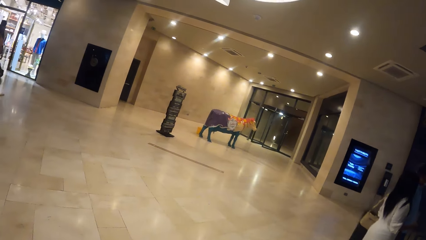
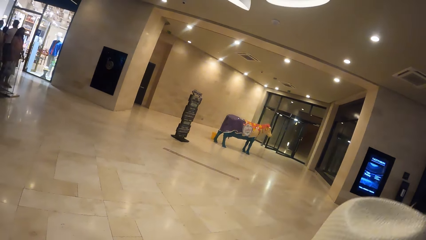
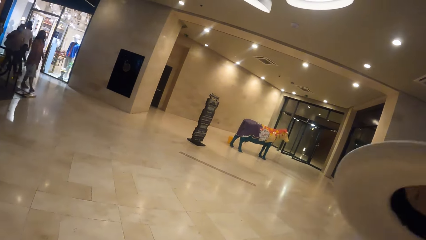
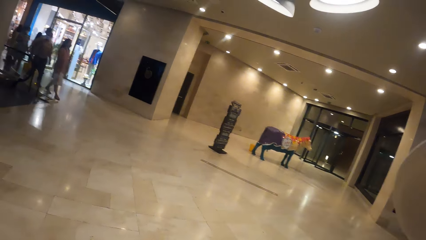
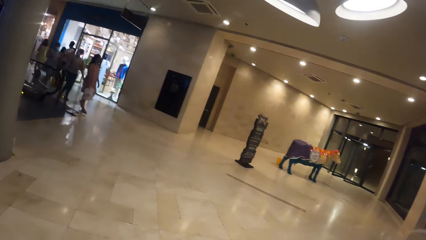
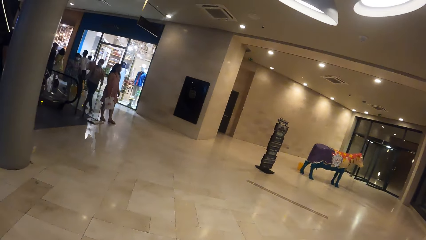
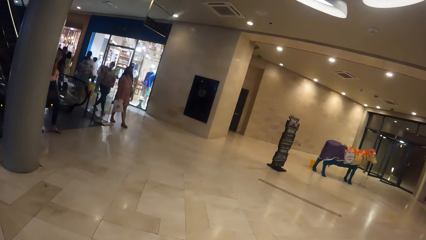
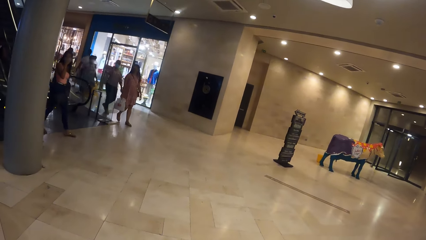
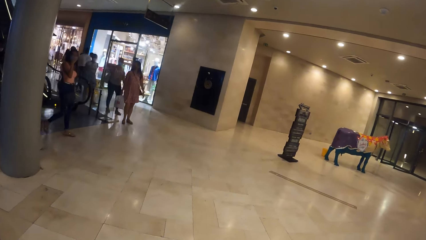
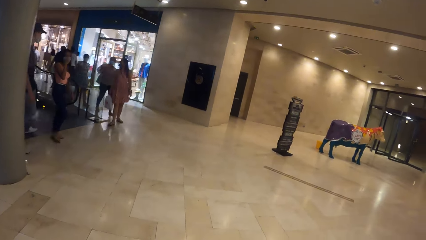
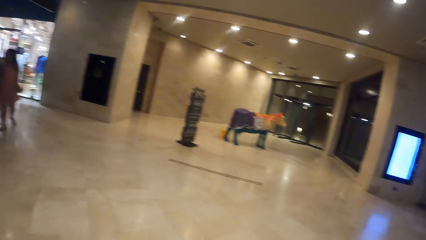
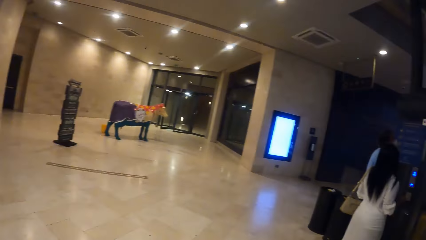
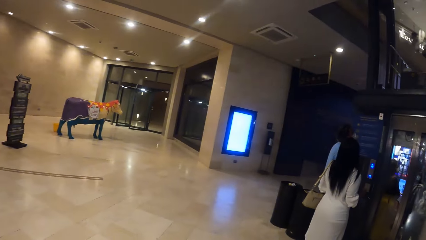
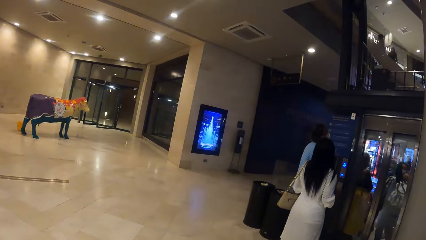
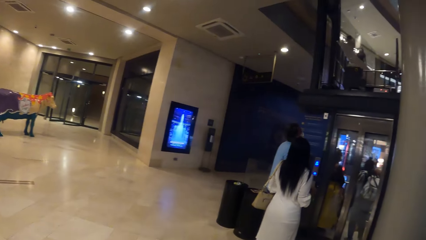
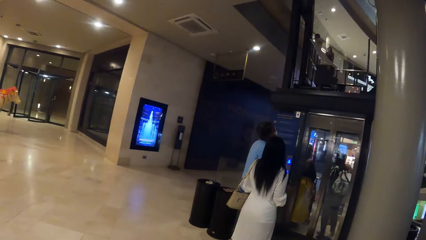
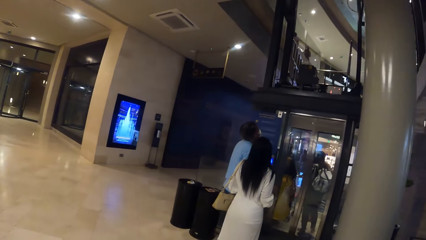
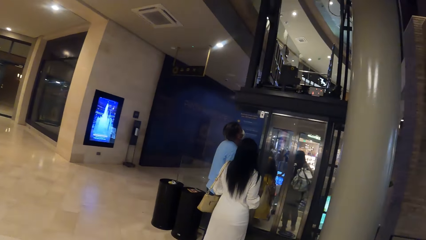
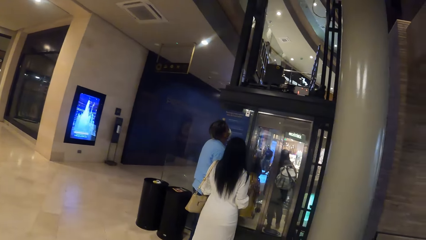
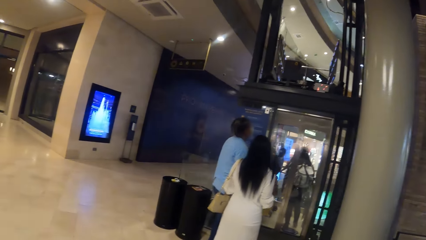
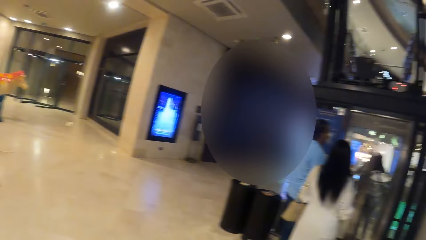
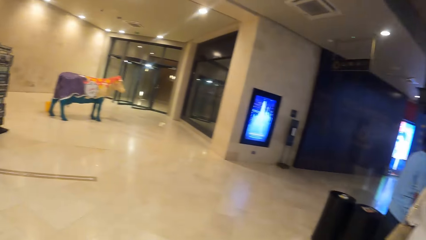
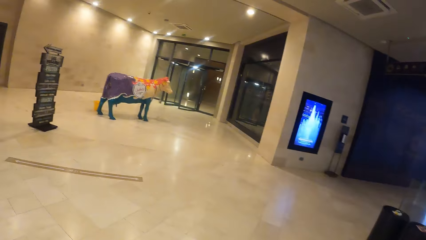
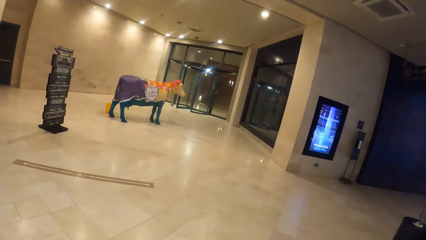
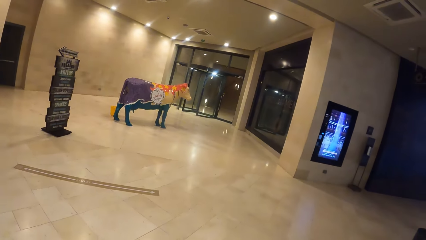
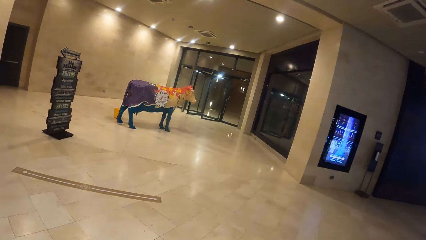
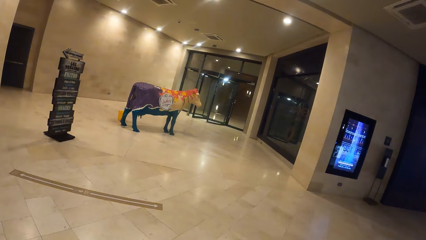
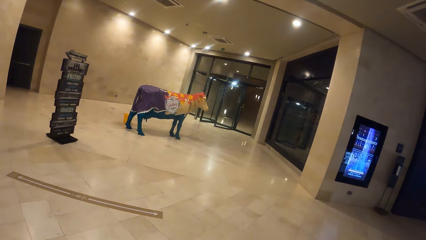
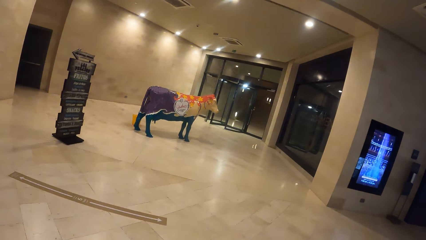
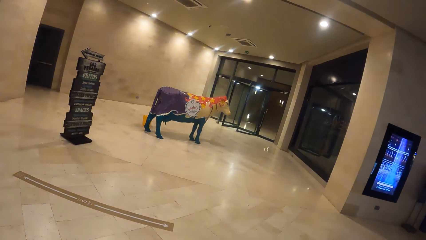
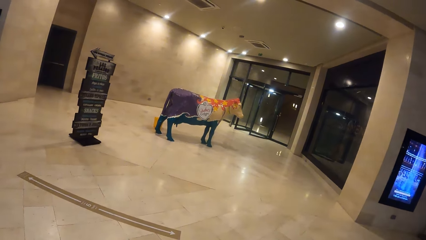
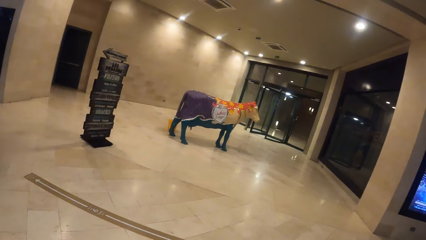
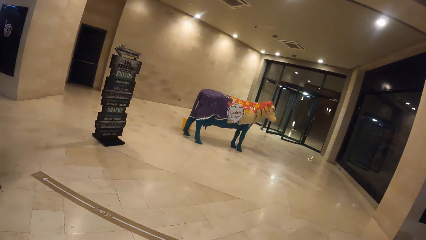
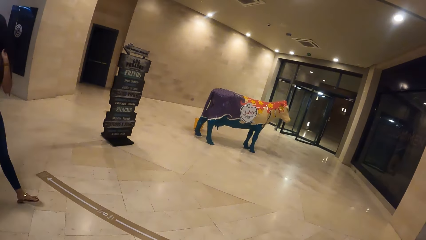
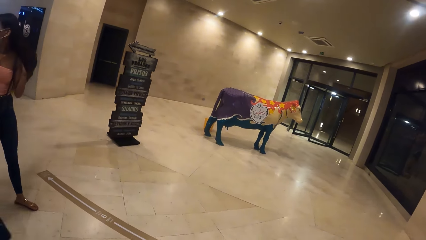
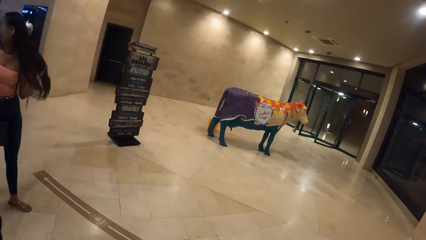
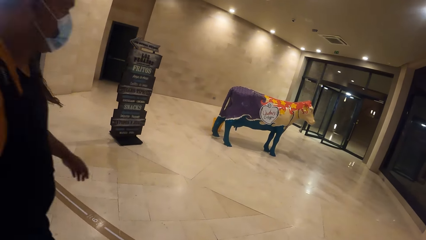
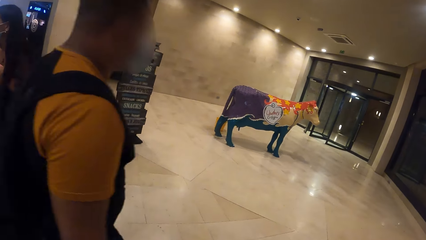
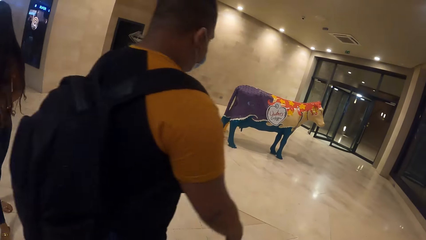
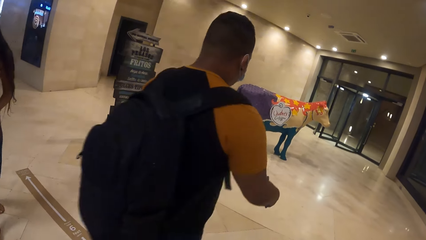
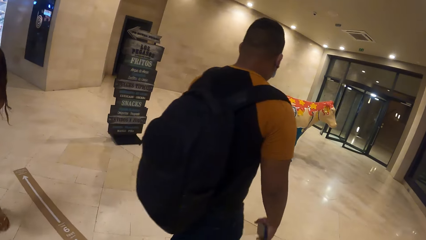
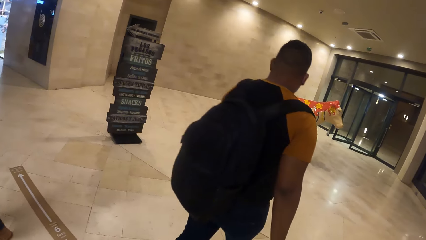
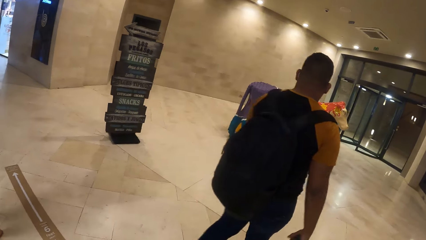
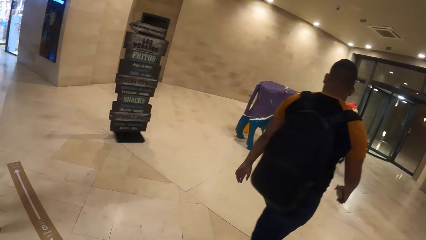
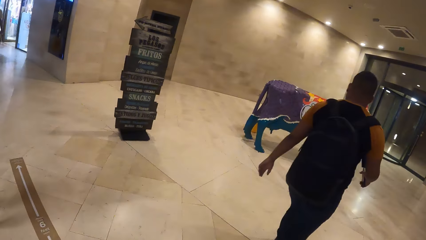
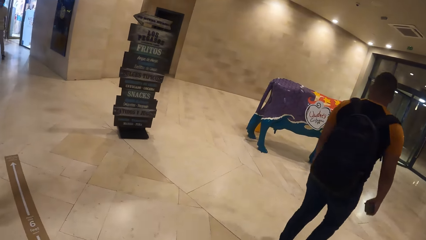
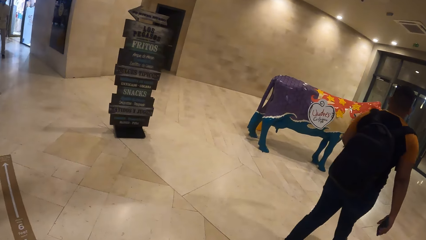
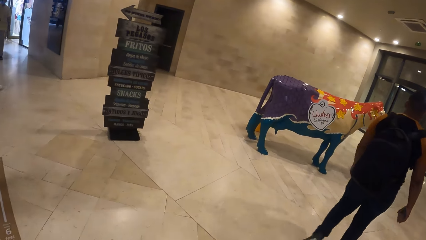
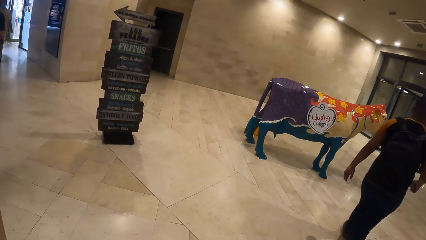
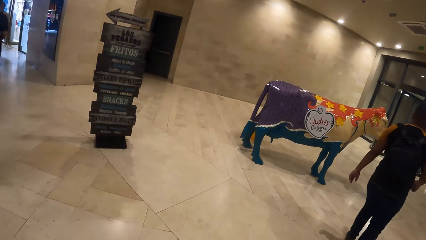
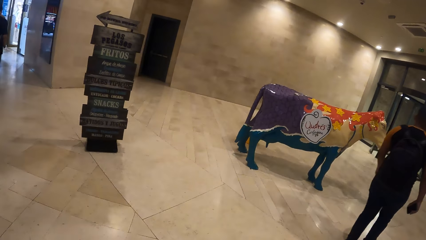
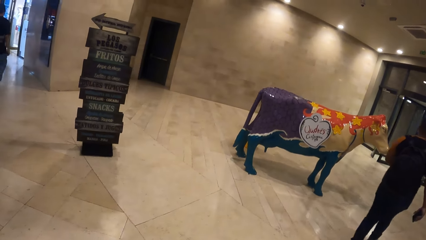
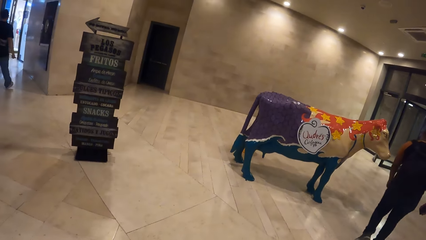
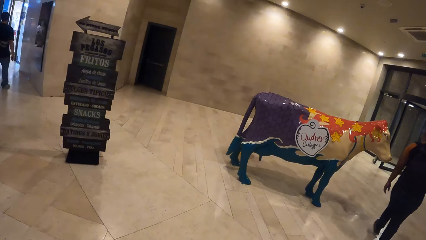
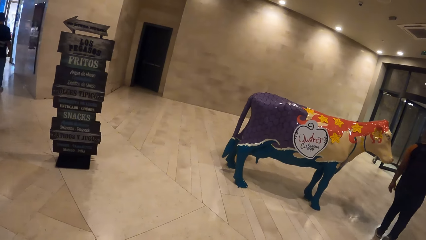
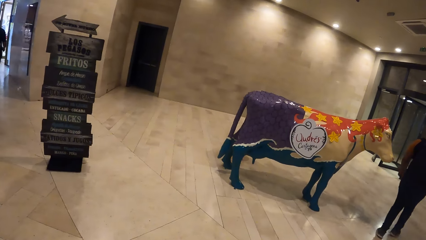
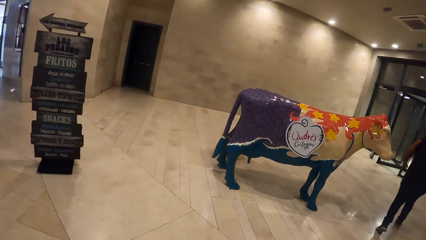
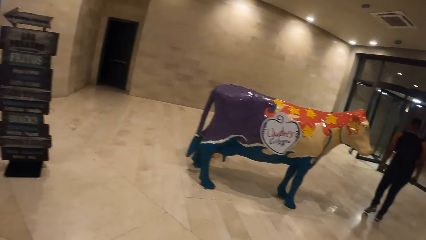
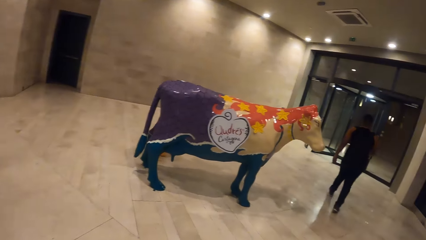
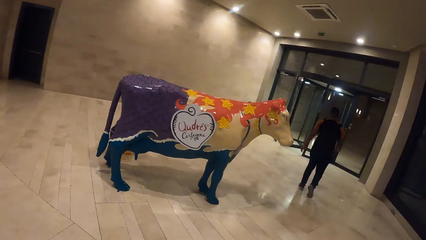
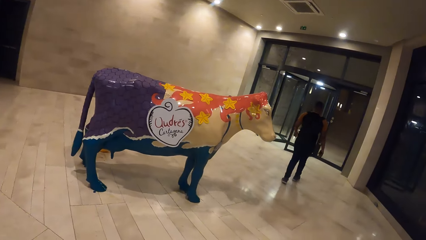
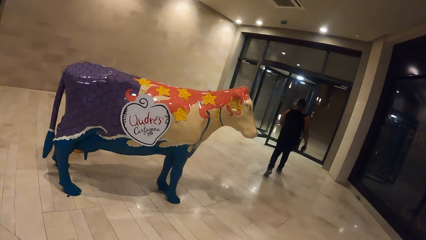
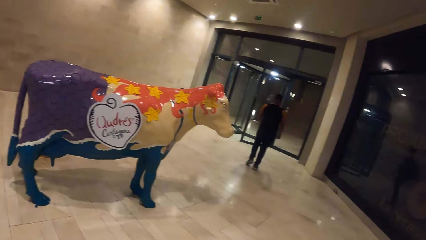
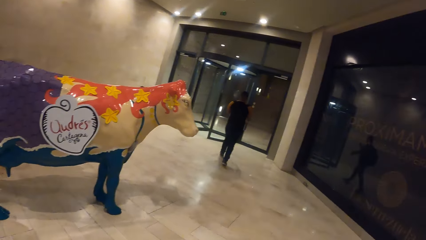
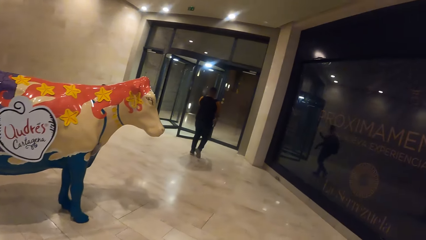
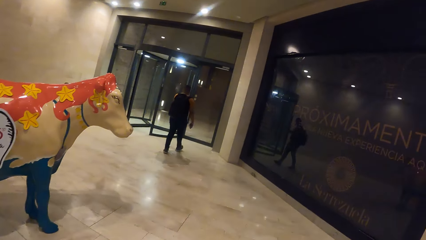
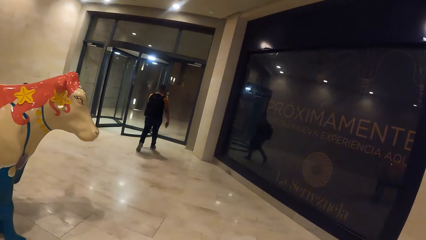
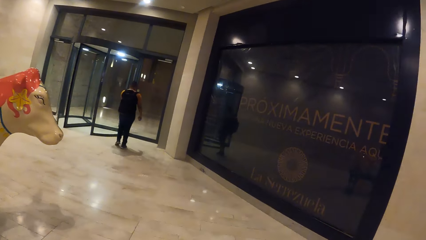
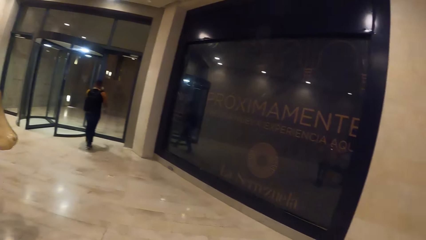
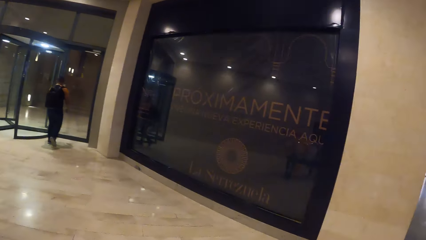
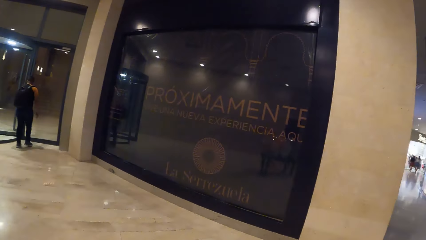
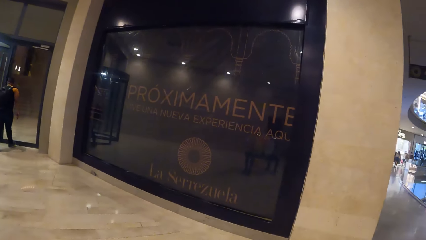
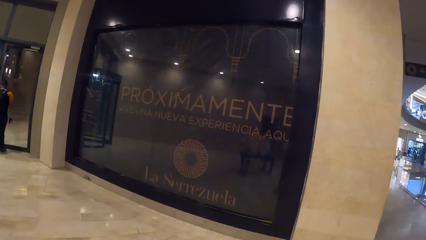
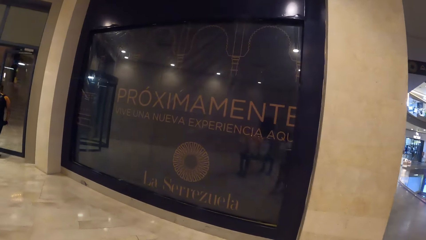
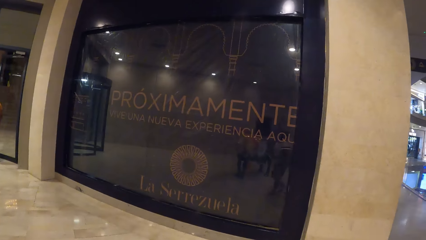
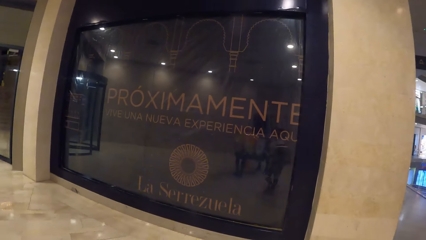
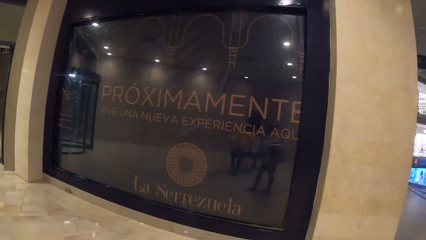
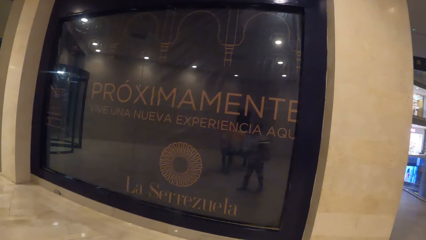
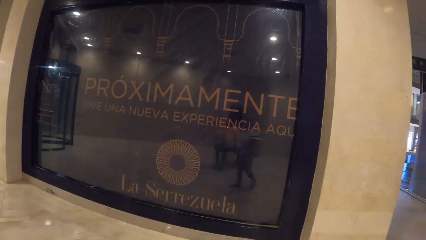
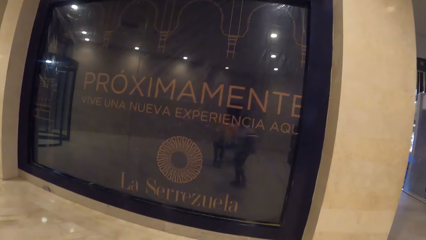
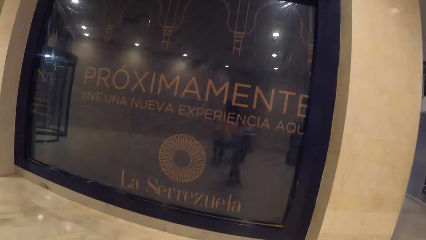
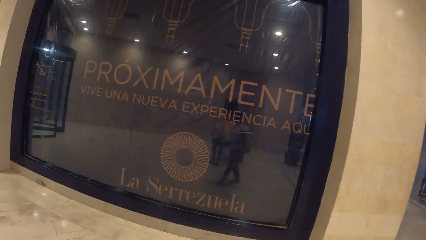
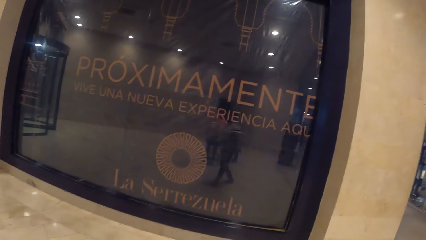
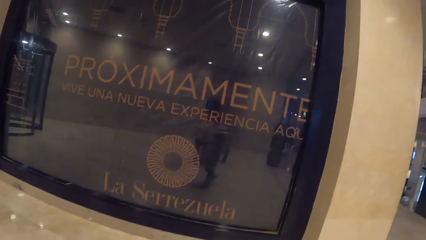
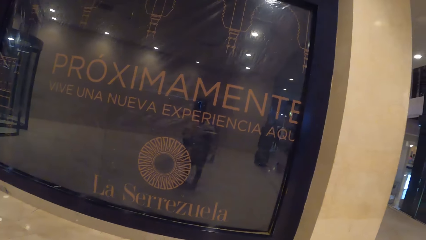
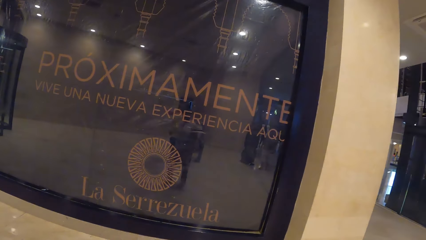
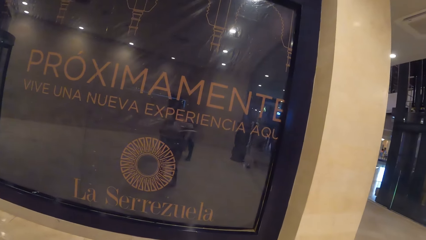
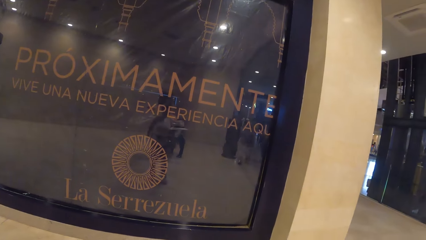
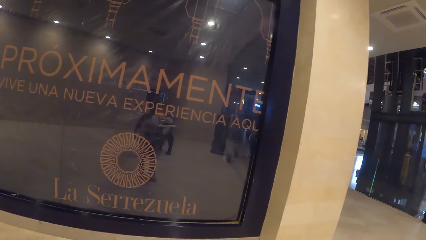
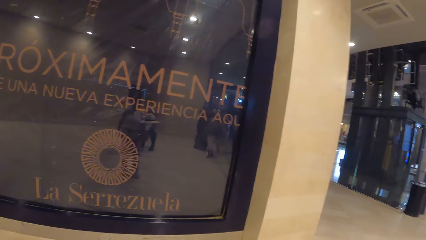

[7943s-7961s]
The camera wearer walks around the building. They walk towards a mannequin bull in the supermarket. They look around.
